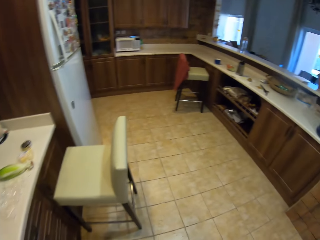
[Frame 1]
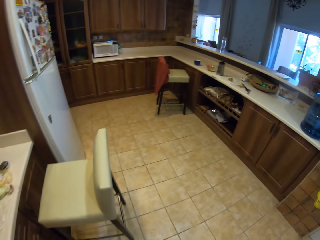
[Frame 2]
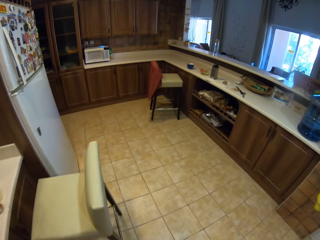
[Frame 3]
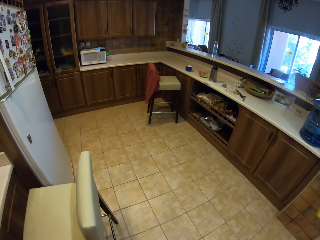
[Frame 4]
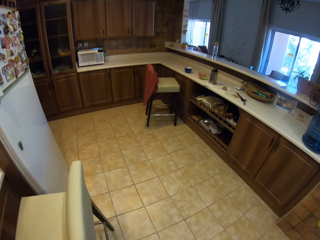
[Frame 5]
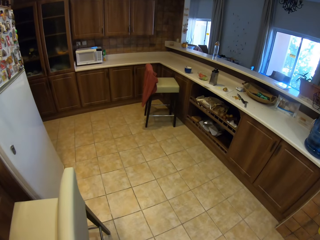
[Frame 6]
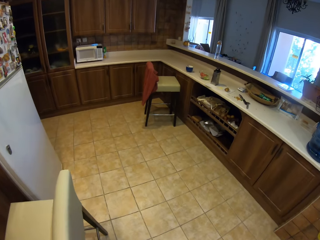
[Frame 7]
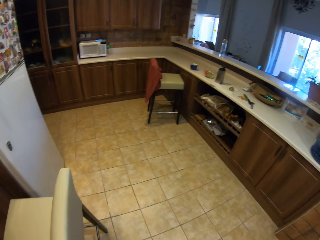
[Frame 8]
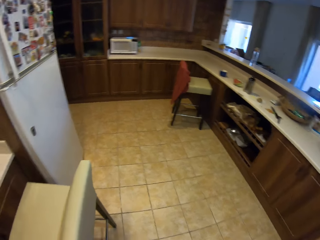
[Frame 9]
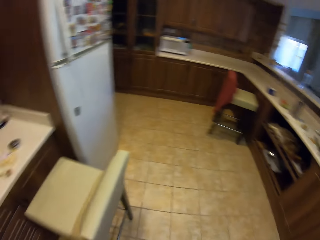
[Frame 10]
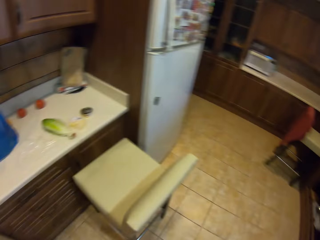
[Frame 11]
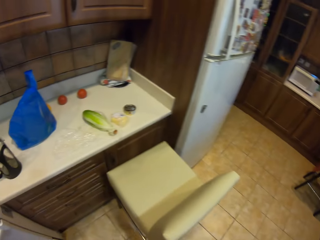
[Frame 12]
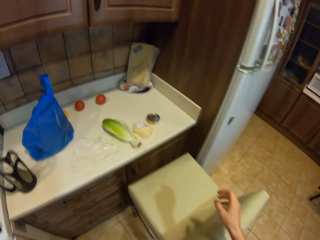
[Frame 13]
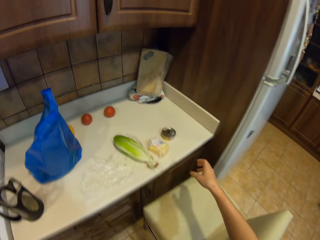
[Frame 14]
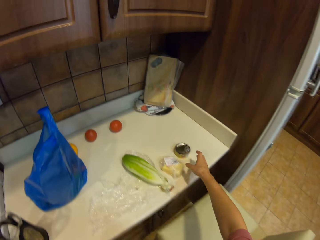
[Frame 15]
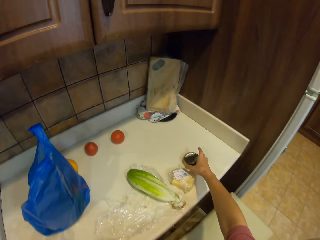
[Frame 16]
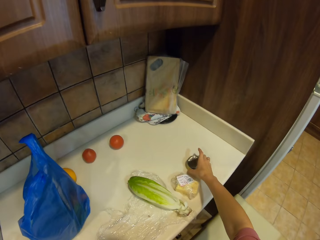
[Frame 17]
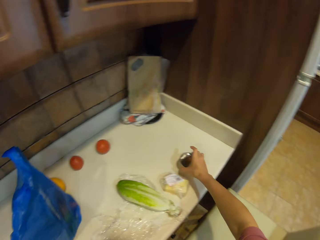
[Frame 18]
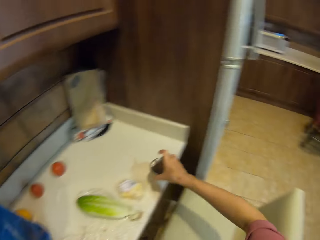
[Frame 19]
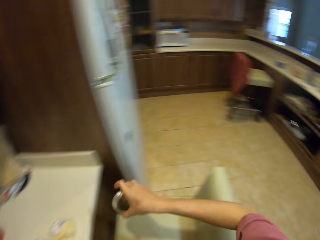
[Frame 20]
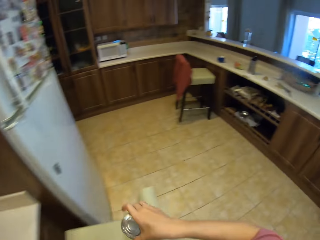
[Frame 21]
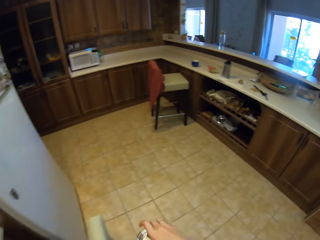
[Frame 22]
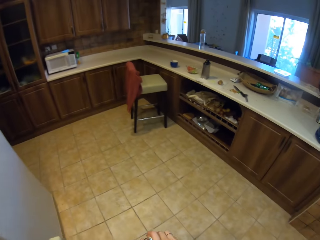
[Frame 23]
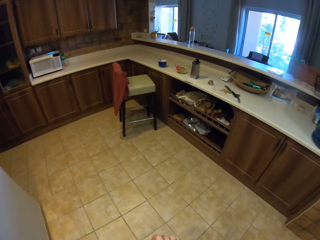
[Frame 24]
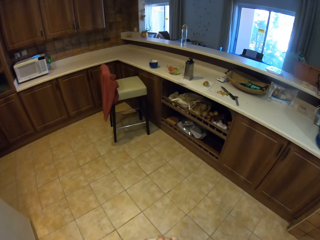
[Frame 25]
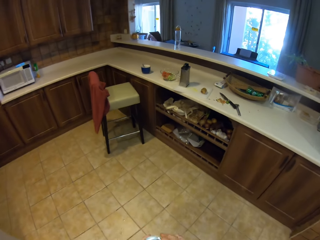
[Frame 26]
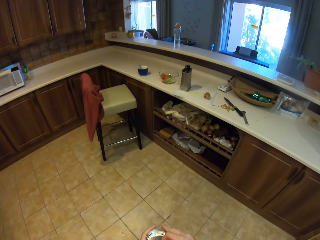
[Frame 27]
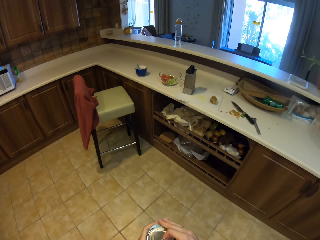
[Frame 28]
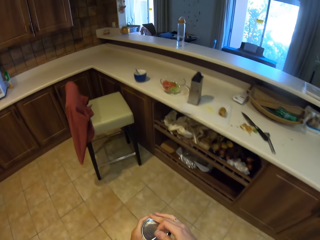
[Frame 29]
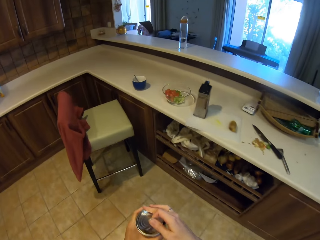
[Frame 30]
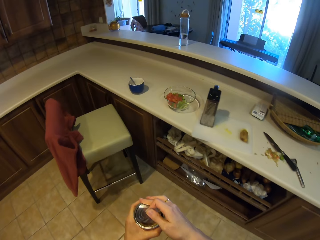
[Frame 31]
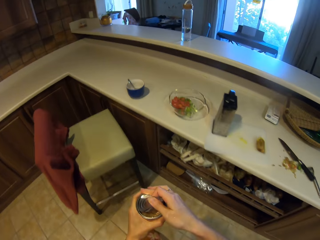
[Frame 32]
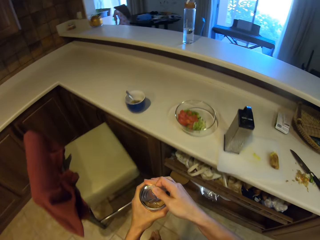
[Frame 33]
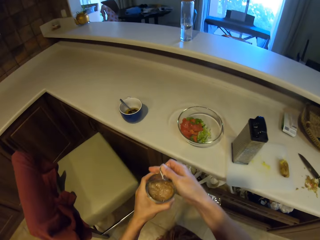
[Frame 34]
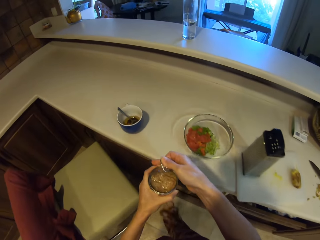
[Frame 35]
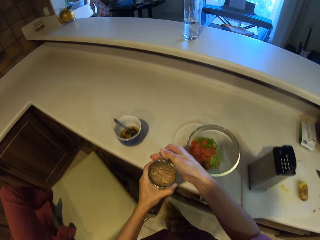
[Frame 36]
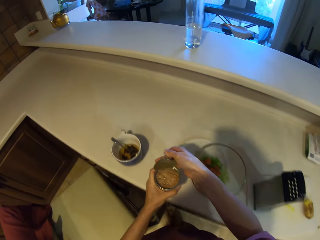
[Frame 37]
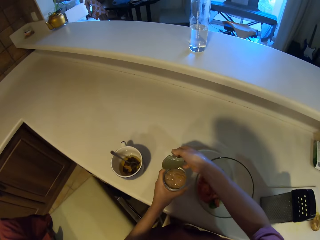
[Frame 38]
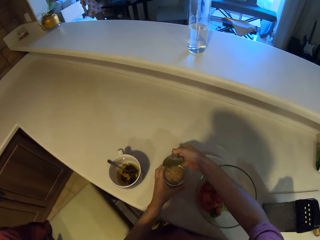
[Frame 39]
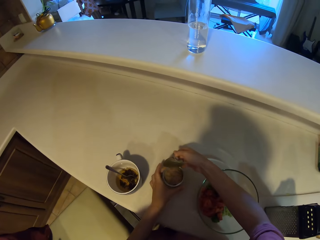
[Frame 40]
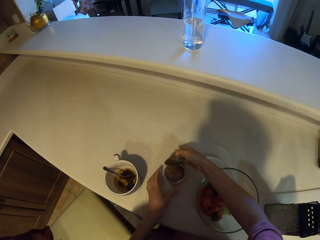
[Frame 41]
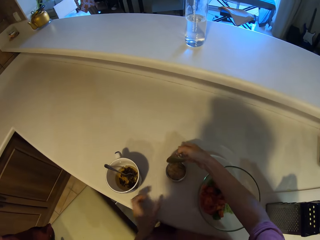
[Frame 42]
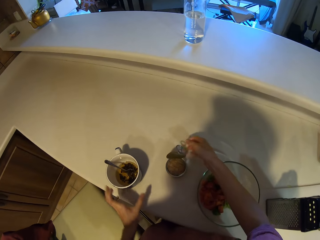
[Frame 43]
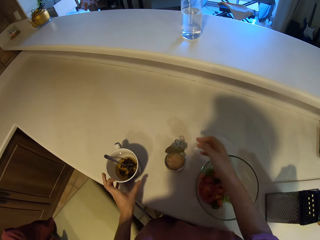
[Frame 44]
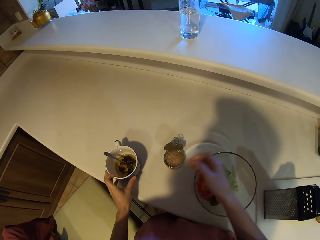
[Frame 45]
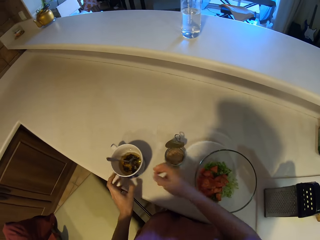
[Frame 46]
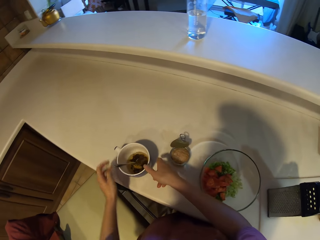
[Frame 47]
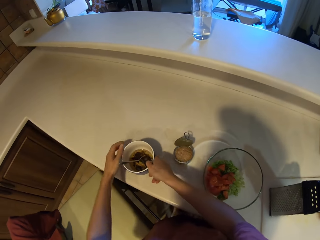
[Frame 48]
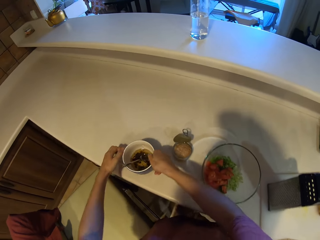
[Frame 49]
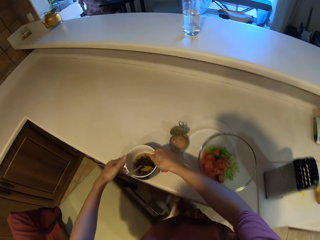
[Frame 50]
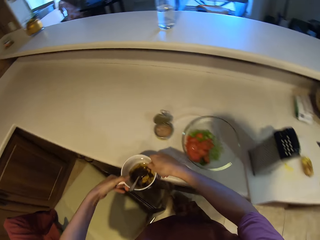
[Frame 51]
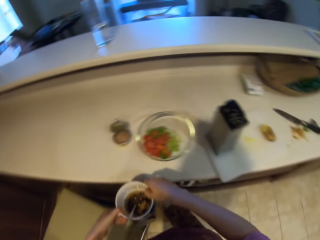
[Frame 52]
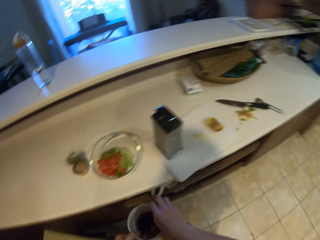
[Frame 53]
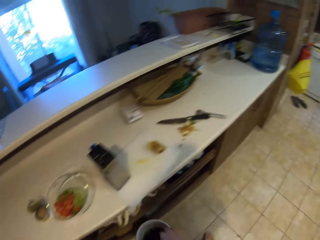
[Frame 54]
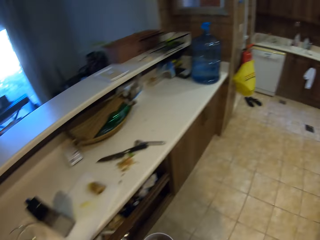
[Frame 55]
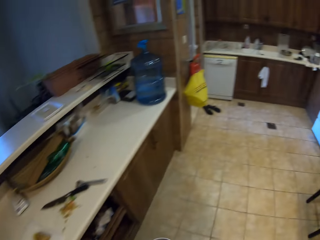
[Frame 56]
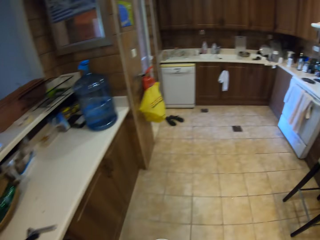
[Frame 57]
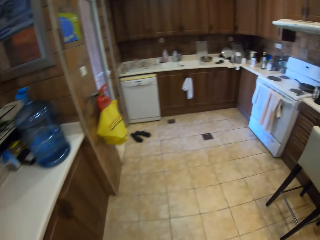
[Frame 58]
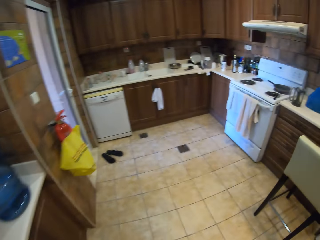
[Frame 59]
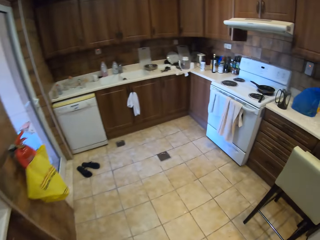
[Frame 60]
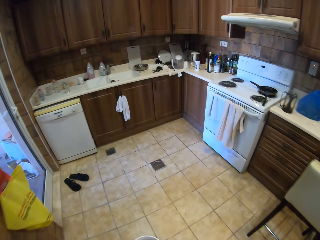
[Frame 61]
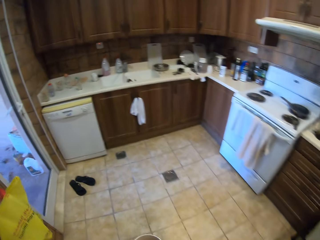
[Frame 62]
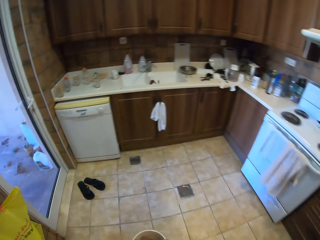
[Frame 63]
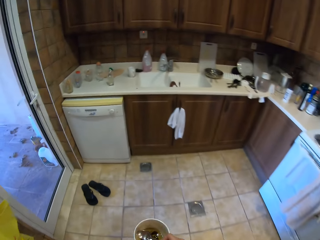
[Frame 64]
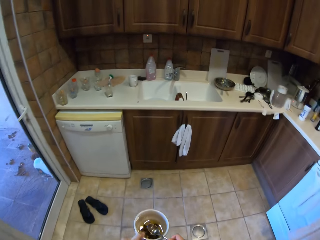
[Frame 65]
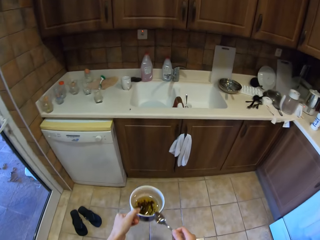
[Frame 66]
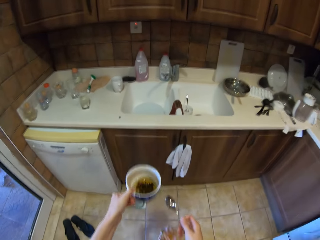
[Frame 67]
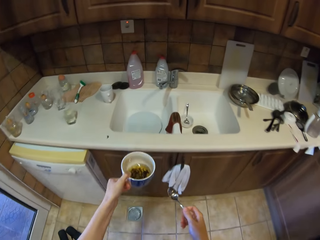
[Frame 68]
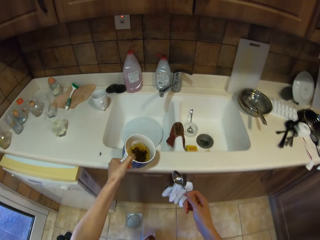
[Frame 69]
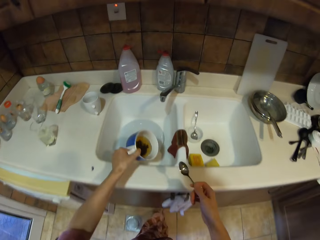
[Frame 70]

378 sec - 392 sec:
The camera wearer picks up a container. They open the container with something. They walk in the room. They put the container on the slab. They pick up a cup. They walk to the sink.

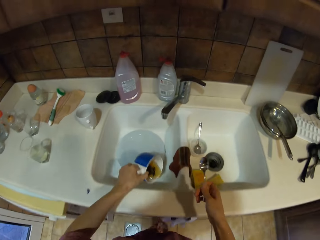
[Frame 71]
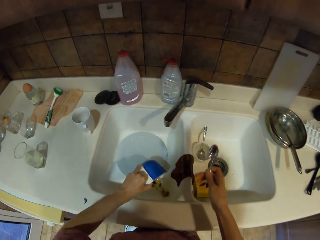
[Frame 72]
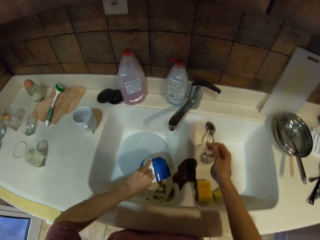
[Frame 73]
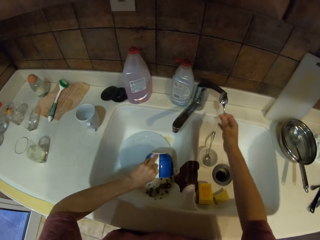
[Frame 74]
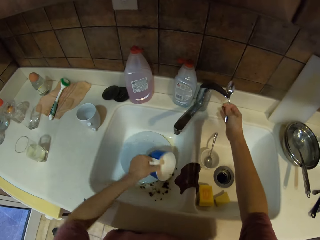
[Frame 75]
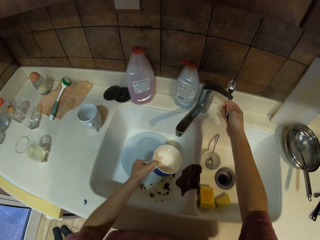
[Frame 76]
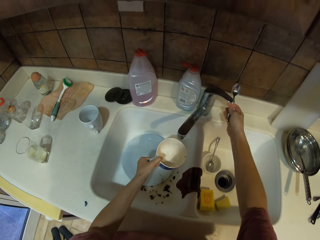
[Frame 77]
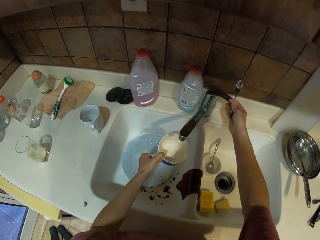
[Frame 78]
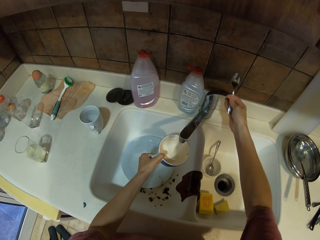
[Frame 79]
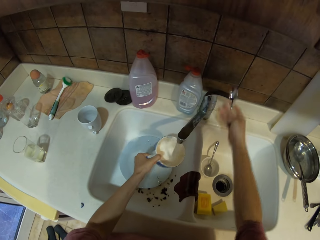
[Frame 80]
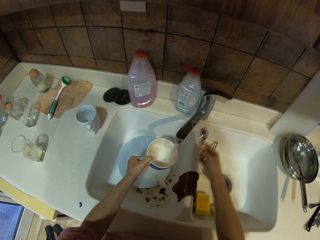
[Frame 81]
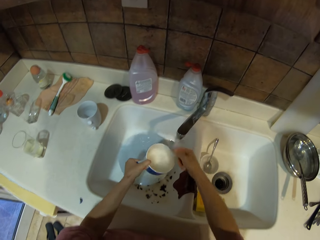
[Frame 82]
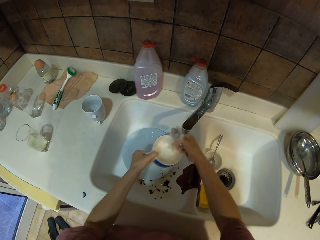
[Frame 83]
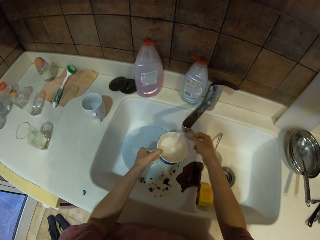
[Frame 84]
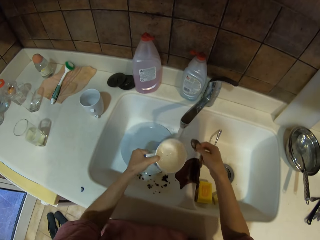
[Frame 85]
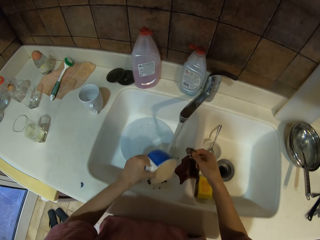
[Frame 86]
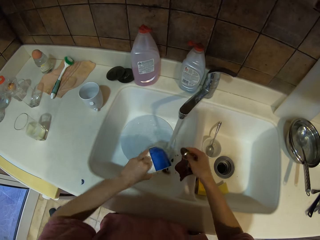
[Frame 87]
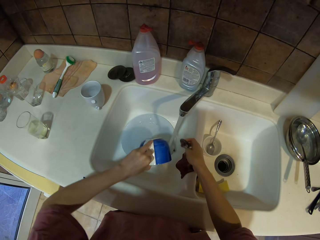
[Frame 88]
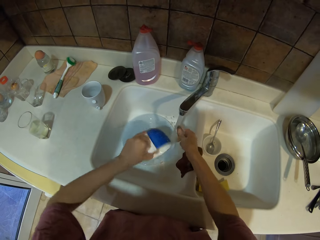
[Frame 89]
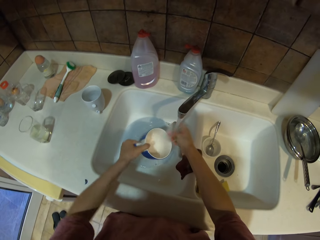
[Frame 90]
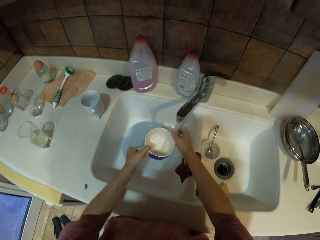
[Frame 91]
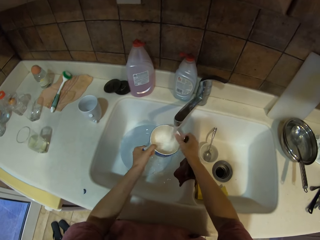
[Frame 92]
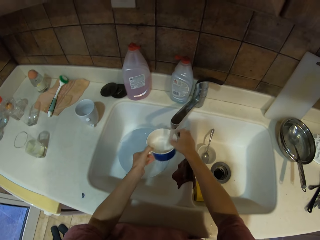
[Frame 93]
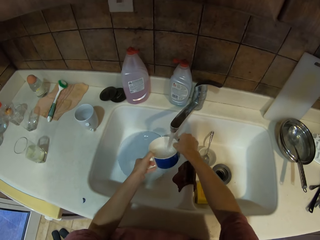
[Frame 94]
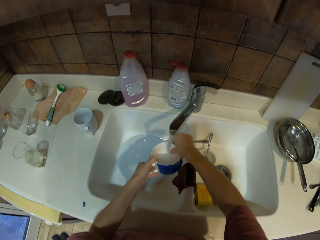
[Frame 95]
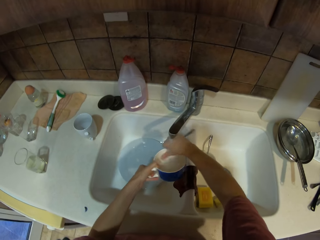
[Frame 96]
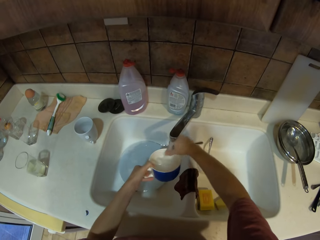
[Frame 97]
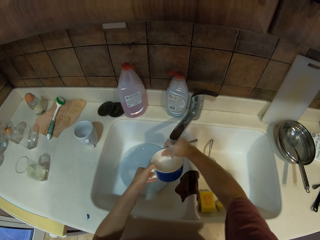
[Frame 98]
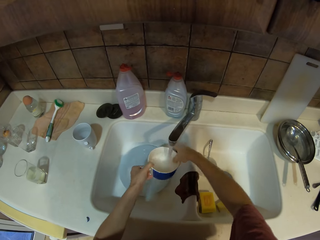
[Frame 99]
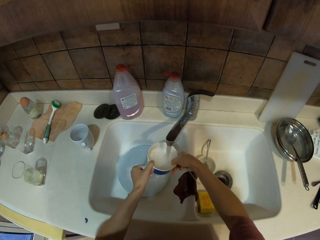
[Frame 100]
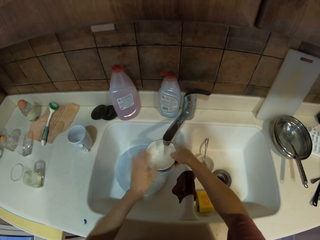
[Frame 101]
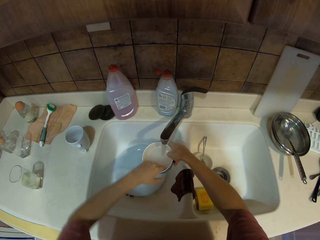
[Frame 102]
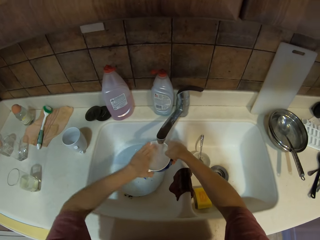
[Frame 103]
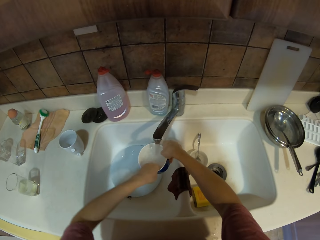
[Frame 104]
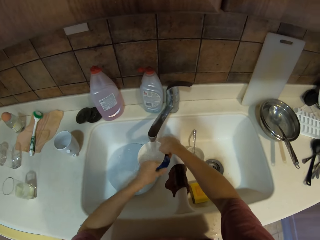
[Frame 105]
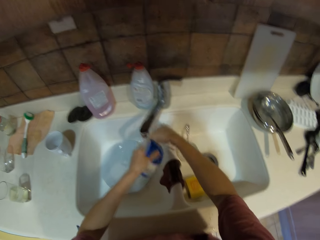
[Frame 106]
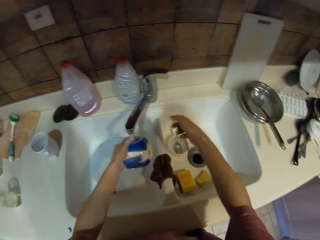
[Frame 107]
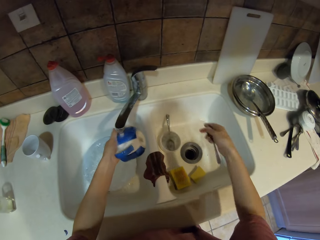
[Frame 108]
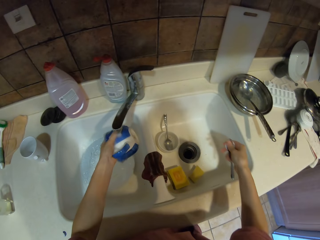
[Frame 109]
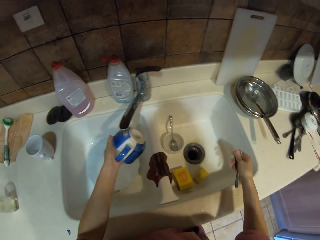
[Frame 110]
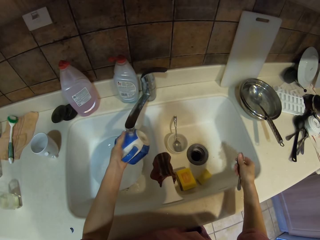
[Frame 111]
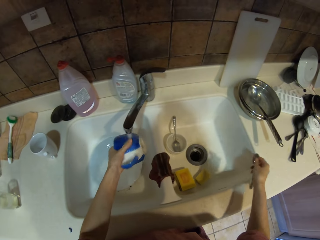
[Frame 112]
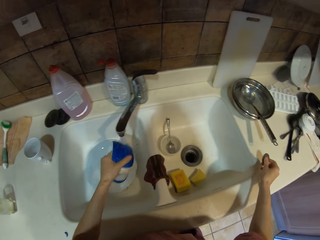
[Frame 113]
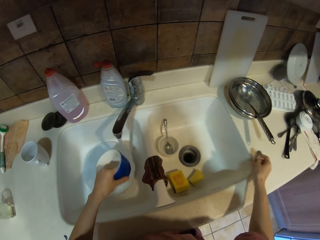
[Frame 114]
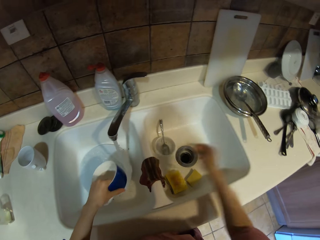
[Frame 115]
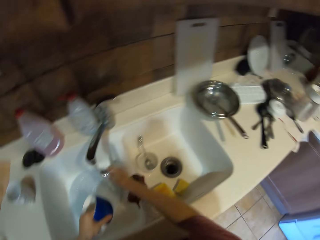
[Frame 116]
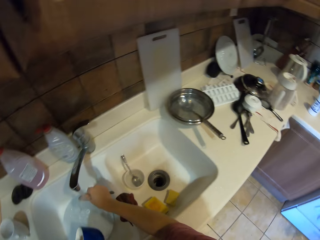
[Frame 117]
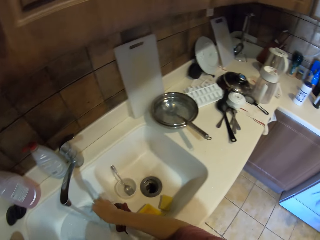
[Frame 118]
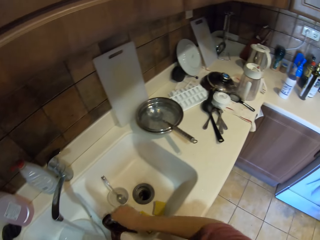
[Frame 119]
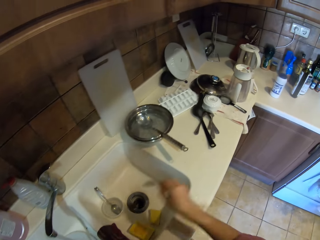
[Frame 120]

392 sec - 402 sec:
The camera wearer pours liquid in the sink. They turn on the tap. They wash the cup. They put water in the cup. They clean the spoon. They pour the water in the sink. They wash the spoons. They wash the cup. They pour the water in the sink. They rinse the spoon.
